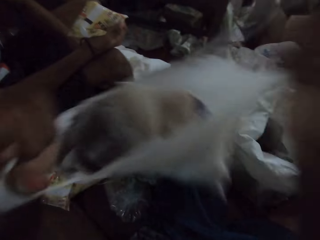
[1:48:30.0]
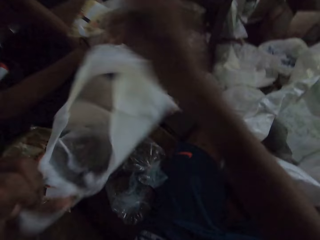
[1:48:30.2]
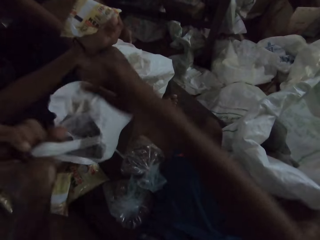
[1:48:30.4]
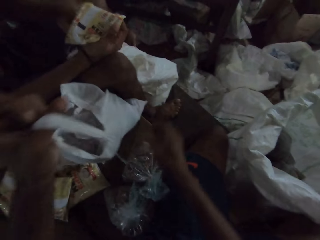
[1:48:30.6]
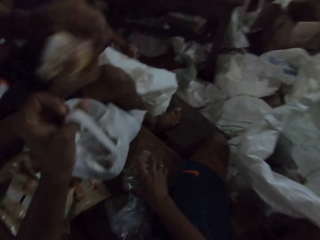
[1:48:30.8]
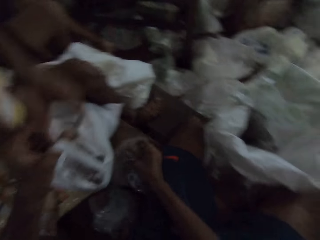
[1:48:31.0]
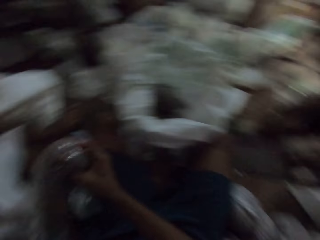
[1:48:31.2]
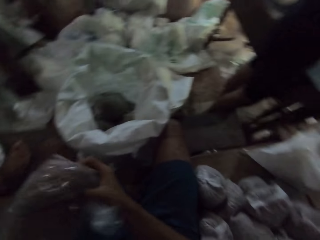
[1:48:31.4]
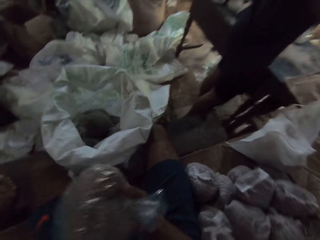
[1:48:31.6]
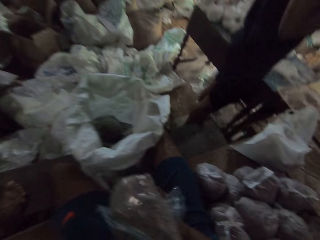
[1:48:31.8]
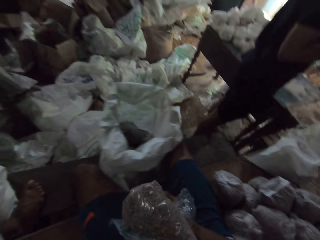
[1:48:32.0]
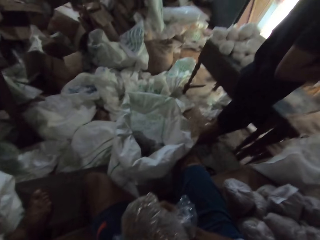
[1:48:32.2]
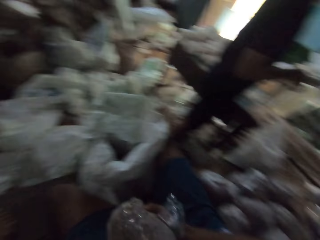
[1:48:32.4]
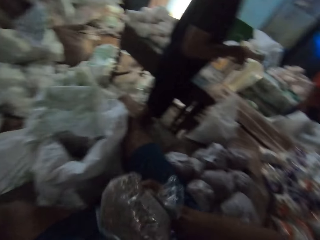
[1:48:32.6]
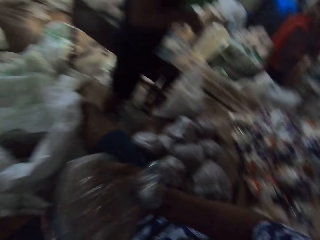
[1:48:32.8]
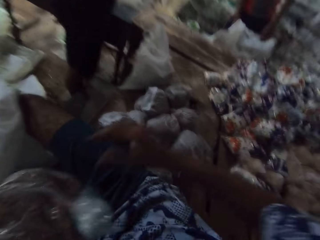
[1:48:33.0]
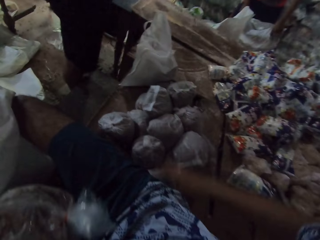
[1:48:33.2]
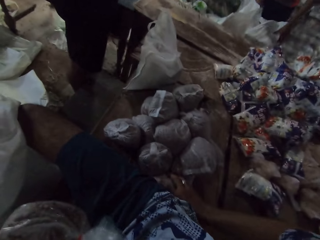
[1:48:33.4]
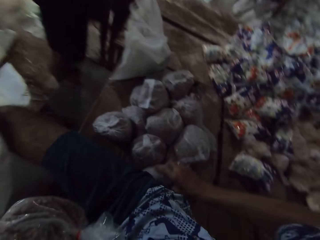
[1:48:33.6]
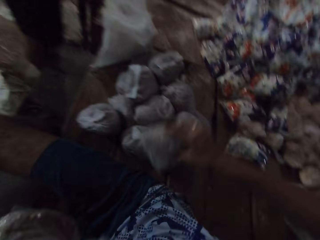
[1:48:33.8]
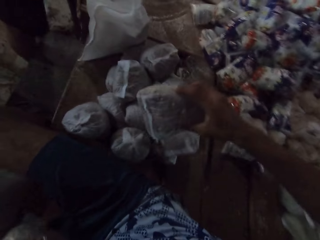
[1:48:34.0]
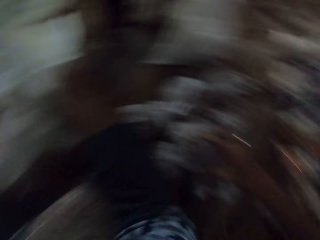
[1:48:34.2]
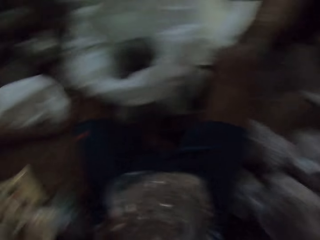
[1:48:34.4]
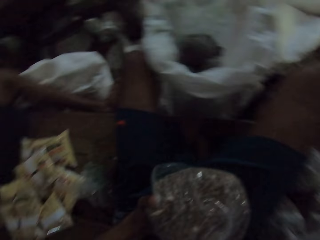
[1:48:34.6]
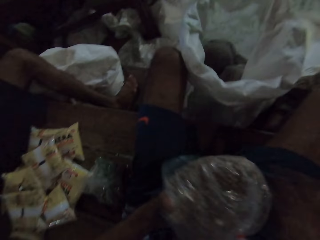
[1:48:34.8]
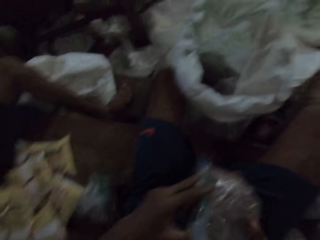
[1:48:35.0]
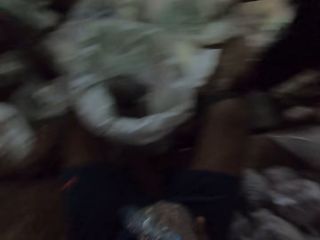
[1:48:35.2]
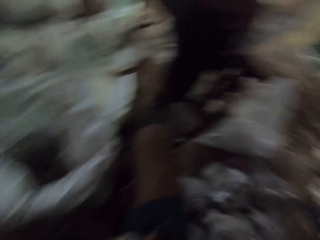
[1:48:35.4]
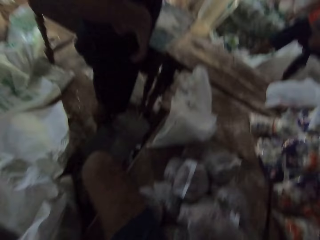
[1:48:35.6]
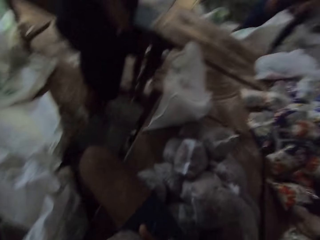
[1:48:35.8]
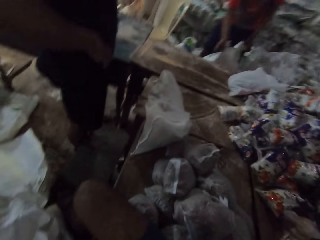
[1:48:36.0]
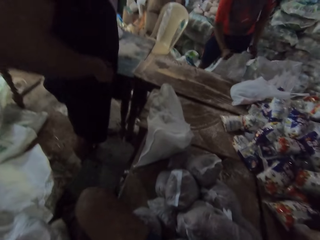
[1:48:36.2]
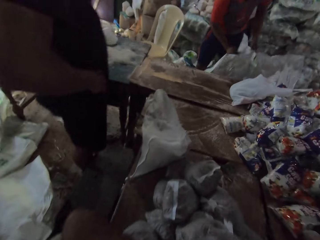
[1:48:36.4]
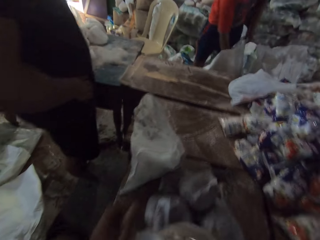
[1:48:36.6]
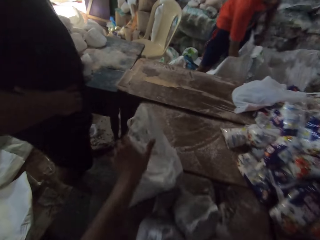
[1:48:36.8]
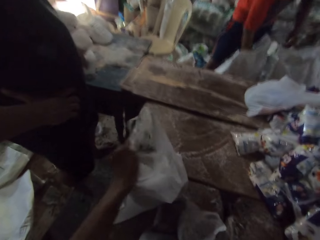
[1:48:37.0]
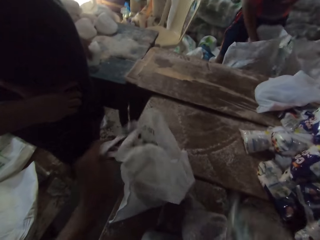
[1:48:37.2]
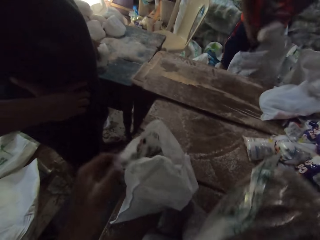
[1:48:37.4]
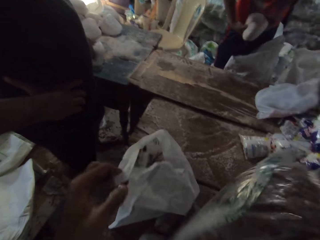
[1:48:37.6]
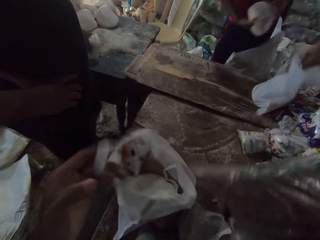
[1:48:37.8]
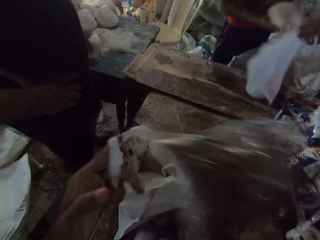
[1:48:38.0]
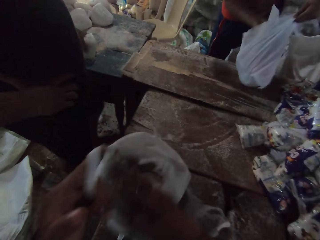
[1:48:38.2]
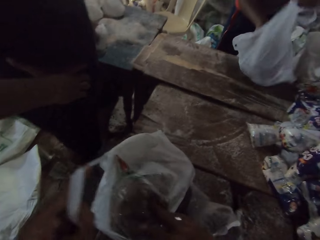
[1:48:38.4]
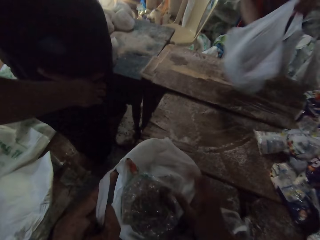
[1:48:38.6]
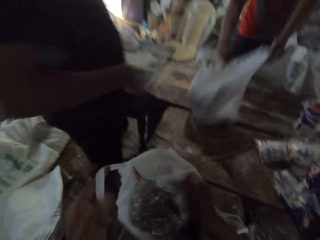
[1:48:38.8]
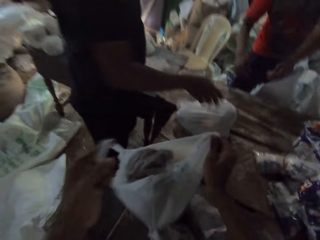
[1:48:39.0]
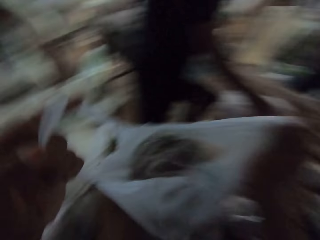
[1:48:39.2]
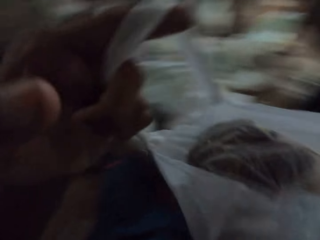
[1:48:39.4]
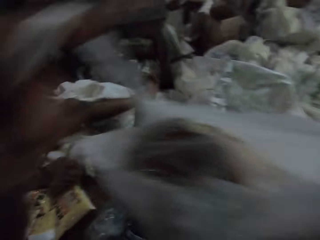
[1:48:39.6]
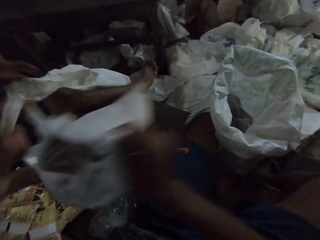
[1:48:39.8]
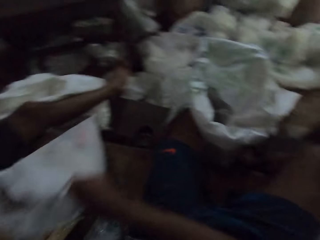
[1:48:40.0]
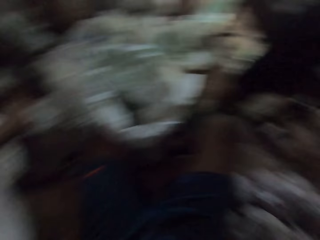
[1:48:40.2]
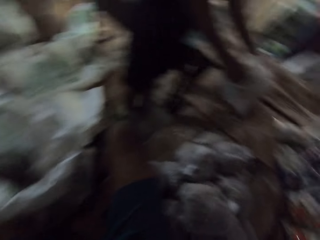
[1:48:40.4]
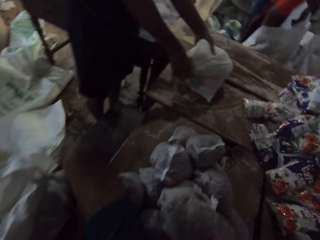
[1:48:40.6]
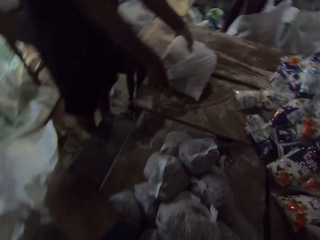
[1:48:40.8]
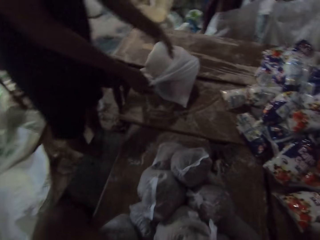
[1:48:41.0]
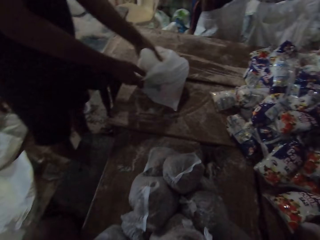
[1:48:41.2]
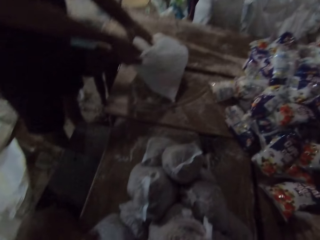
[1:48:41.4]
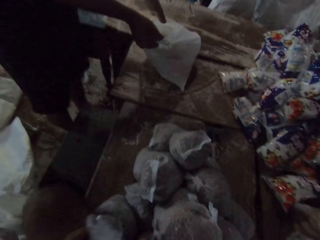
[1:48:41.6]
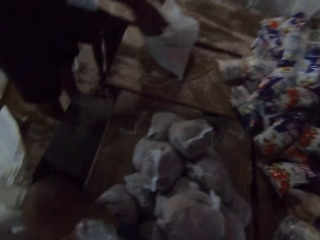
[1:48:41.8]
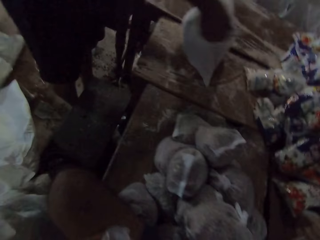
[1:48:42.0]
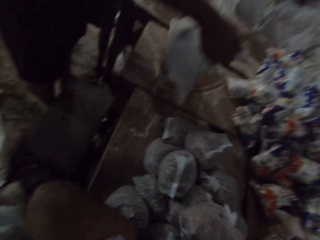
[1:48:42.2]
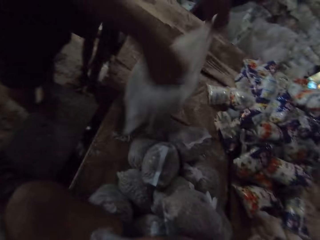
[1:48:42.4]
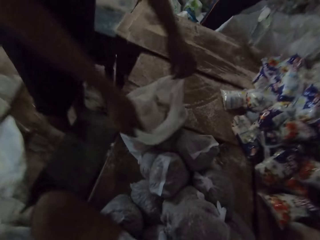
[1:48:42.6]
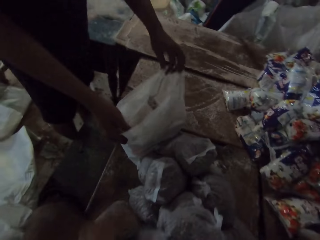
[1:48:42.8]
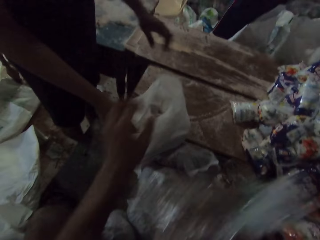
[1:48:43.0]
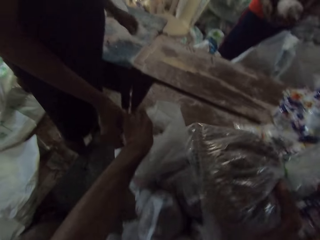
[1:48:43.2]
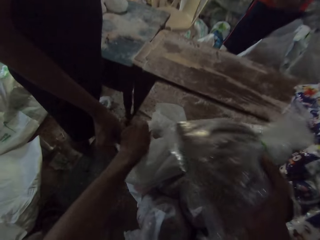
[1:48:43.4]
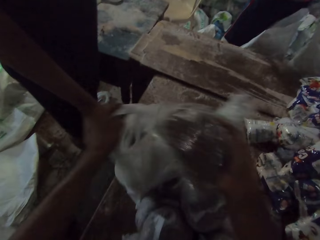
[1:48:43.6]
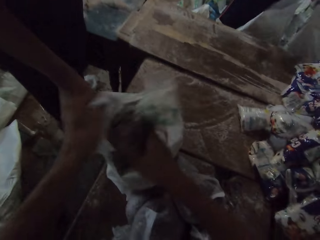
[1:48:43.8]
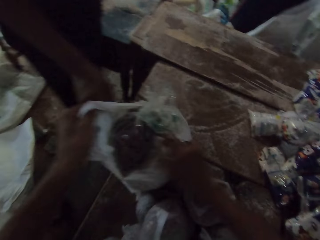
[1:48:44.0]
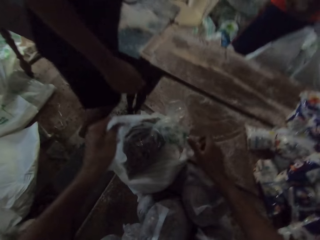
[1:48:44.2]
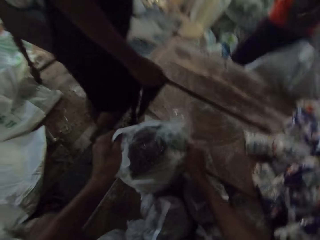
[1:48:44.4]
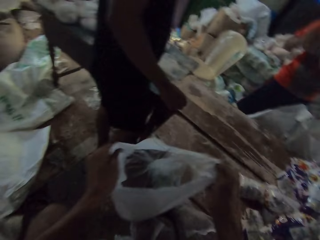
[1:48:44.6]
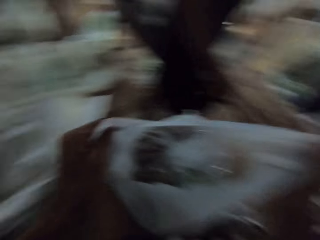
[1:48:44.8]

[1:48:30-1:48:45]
The camera wearer drops the plastic bag on the table with both hands. He picks up a bag of cereal or package from the table with his right hand. He picks it up again. He puts the package to his left hand. He drops the bag of cereal on the table with his right hand. He picks up a nylon bag with his right hand. He passes the bag of cereal from his left hand to his right hand. He turns the package with his left hand. He holds the plastic bag on the table with his left hand. A man picks up the bag of cereal from the sack with his right hand. The camera wearer puts the bag of cereal into the plastic bag with his right hand. The man puts the bag of cereal into the plastic bag with his right hand. The man picks up the plastic bag from the table with both hands and drops the plastic bag on the table with both hands. The camera wearer carries the nylon bag with both hands. He puts the carrier bag on top of the table. Another man moves the plastic bag on the table with both hands. The camera wearer holds the plastic bag on the table with his left hand. He puts the bag of cereal into the plastic bag with his right hand. He picks up the plastic bag from the table with both hands.

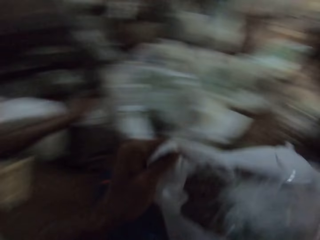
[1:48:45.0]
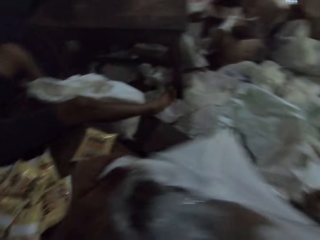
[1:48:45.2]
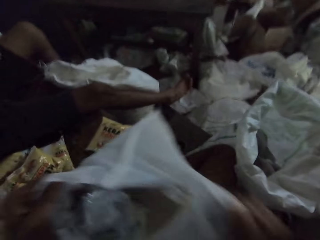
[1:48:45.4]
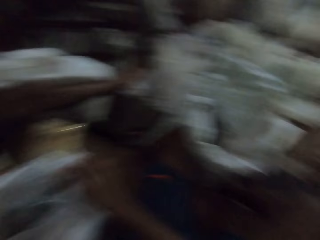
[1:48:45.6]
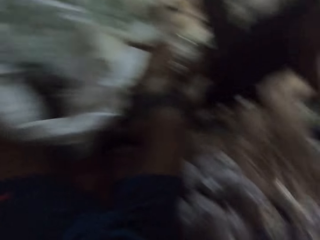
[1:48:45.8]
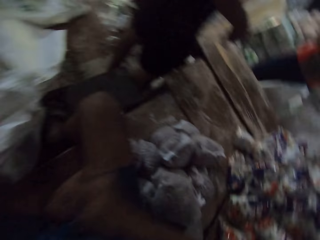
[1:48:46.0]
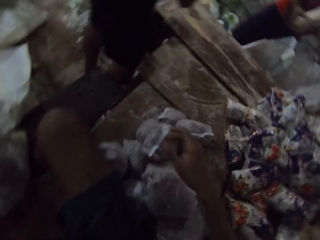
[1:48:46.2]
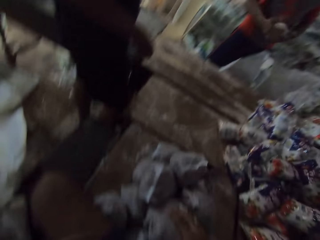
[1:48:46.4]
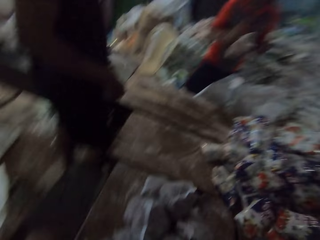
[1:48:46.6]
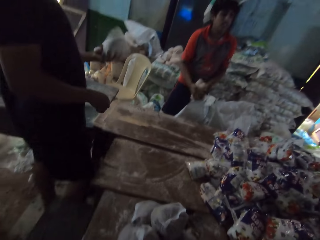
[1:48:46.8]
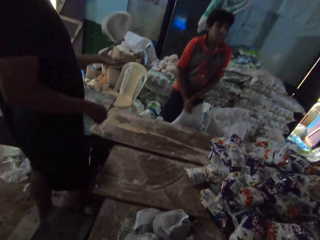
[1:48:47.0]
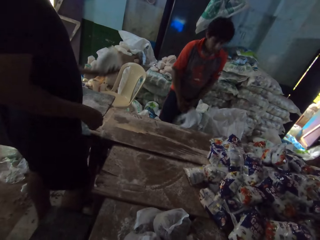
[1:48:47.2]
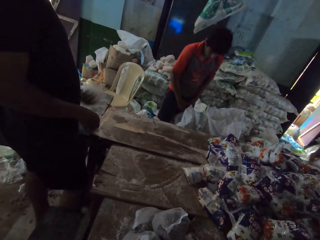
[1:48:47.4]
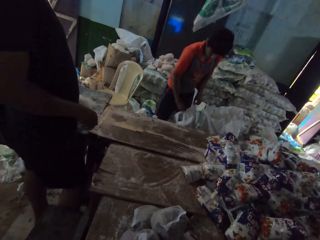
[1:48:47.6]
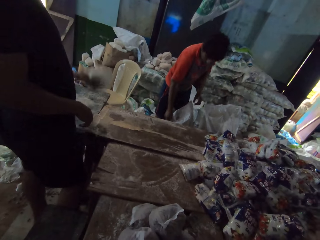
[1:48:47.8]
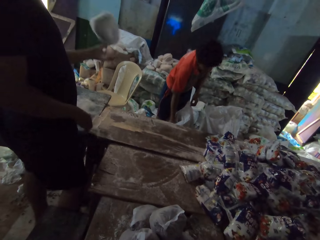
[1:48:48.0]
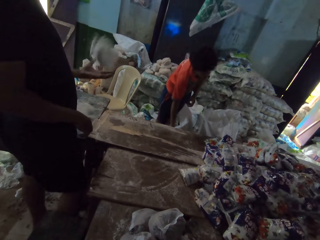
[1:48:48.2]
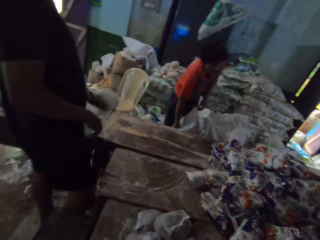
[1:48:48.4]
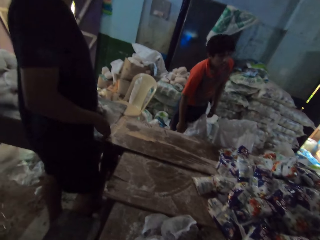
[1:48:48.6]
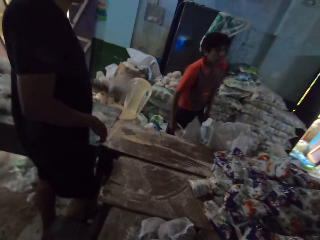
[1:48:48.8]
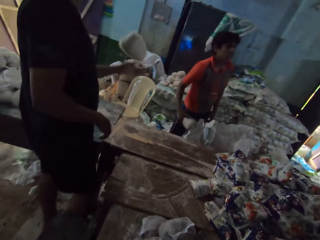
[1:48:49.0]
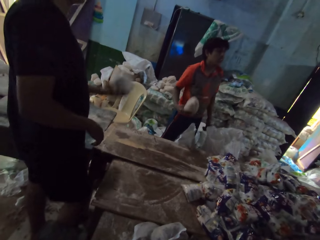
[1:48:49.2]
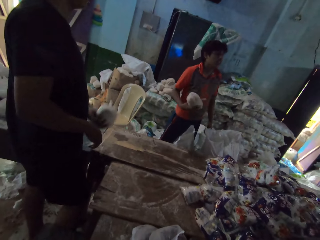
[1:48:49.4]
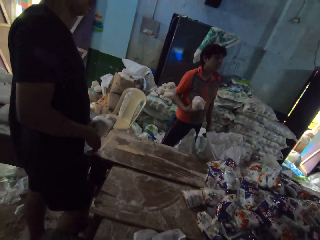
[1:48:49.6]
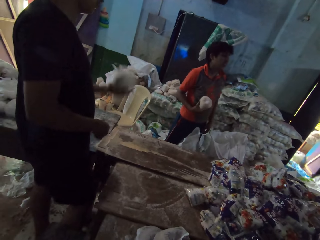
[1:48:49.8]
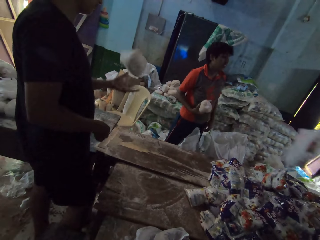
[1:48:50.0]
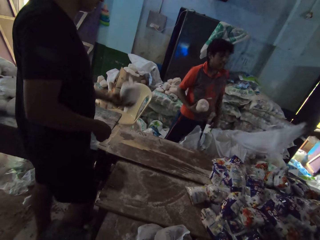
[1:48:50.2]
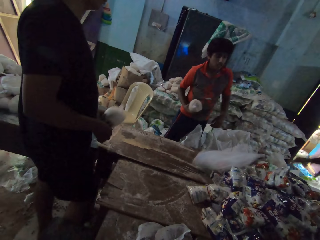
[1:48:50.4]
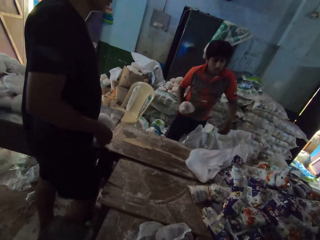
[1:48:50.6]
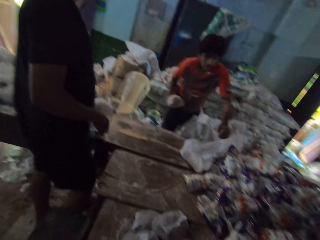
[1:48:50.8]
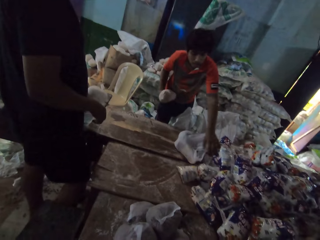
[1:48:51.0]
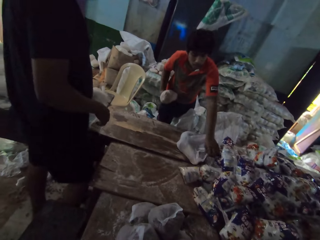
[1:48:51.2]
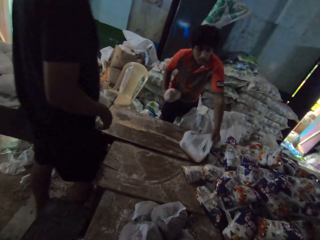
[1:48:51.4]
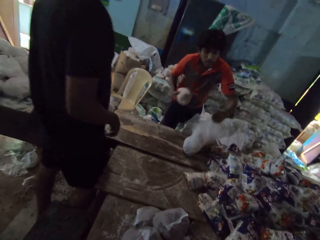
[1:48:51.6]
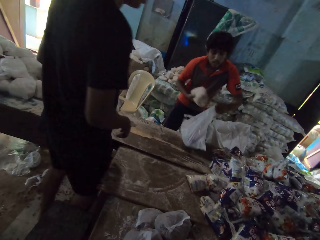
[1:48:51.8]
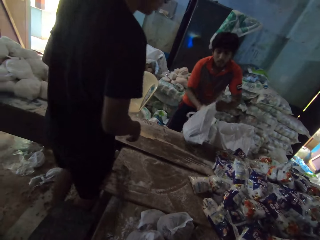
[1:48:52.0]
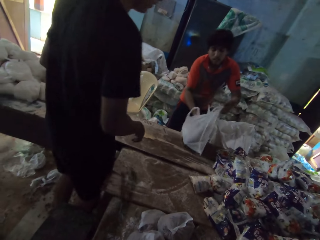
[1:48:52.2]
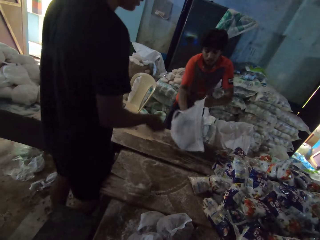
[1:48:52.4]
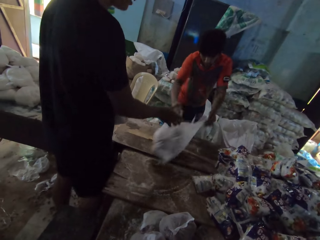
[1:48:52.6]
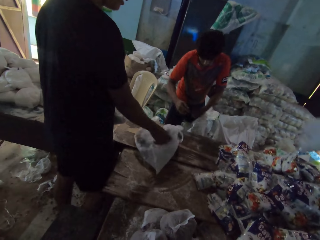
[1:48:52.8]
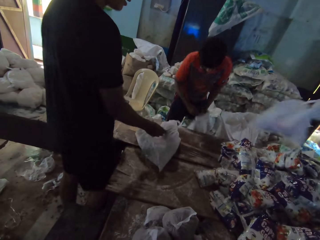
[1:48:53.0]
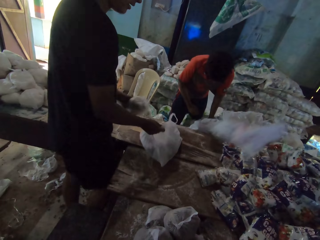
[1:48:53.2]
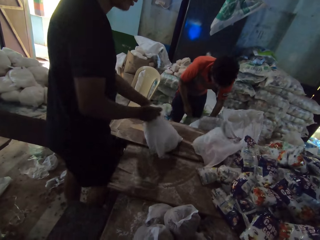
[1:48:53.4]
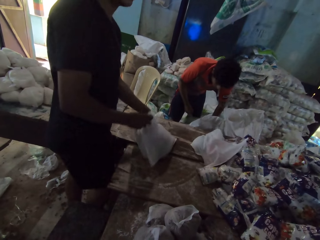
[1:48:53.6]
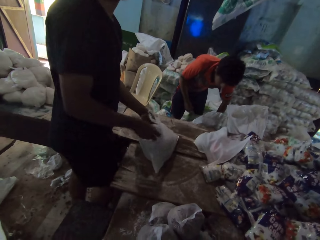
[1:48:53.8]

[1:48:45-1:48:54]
The camera wearer carries the nylon bag with both hands. He drops the plastic bag on the table with both hands. A man drops a bag of cereal into the sack with both hands. Another man fiddles with the bag of cereal with his left hand. The camera wearer holds the package with his right hand. The first man picks up the bag of cereal from the sack with his right hand. The first man holds the plastic bag on the table with his left hand, puts the bag of cereal into the plastic bag with his right hand, and passes the plastic bag on the table to the other man with both hands. The other man holds the plastic bag on the table with his right hand and puts the bag of cereal into the plastic bag with his left hand.
